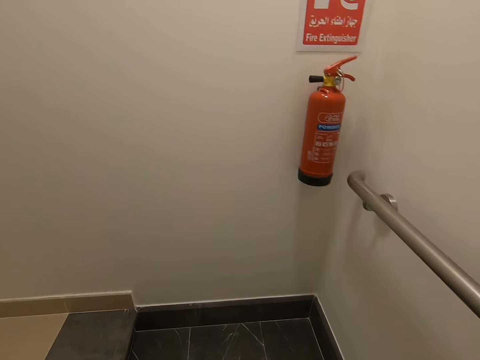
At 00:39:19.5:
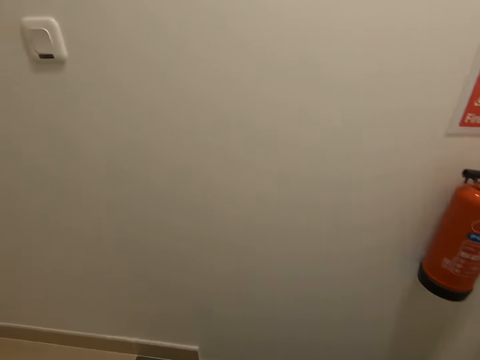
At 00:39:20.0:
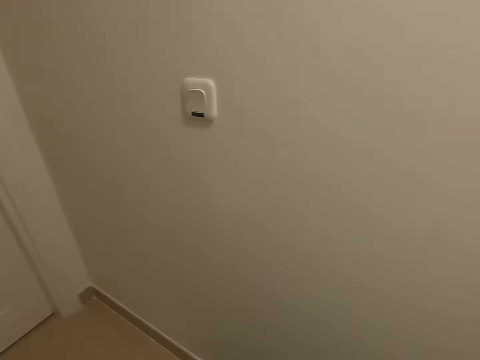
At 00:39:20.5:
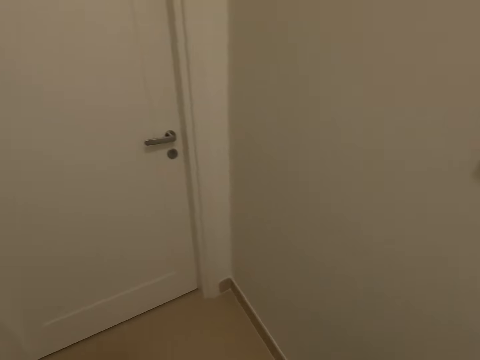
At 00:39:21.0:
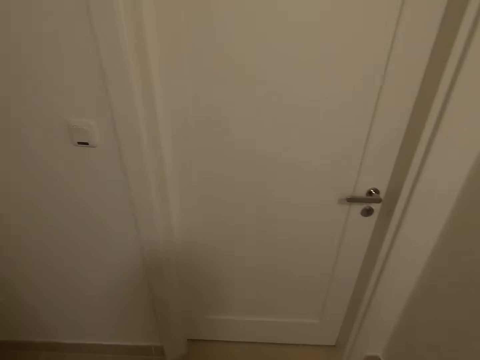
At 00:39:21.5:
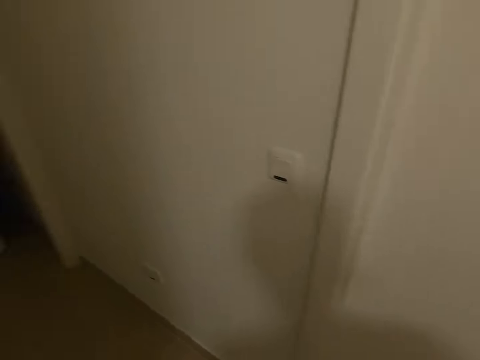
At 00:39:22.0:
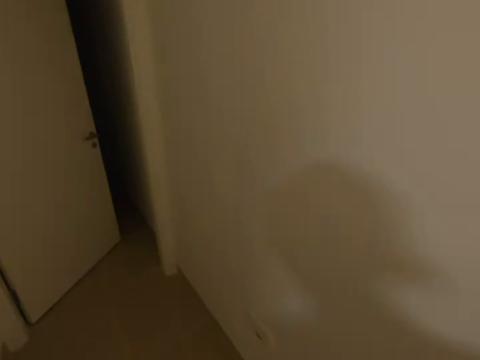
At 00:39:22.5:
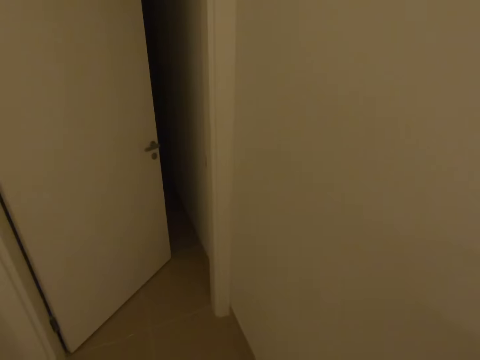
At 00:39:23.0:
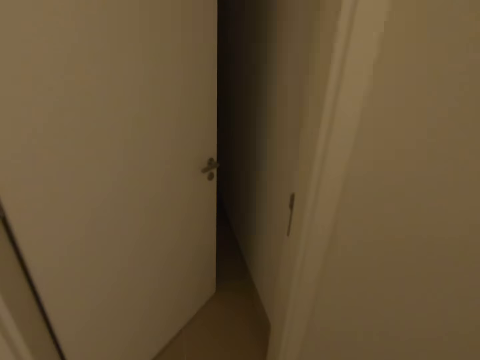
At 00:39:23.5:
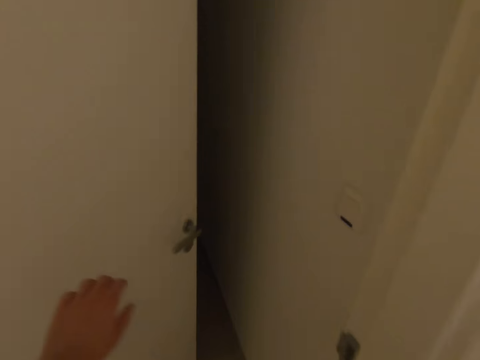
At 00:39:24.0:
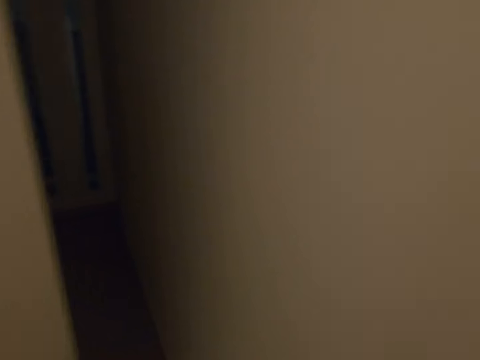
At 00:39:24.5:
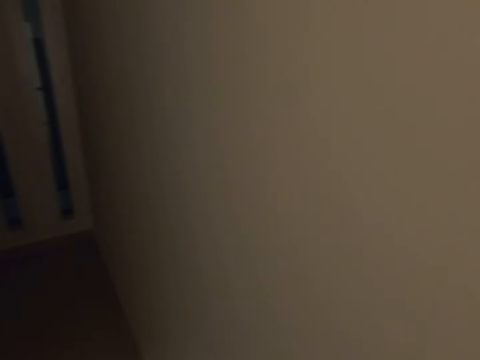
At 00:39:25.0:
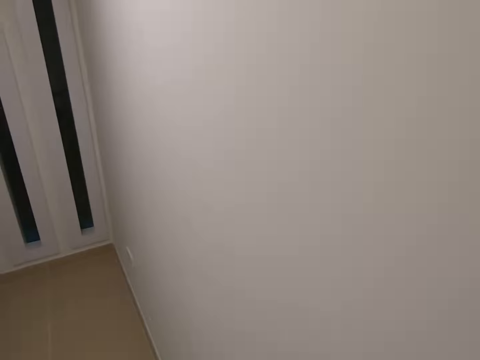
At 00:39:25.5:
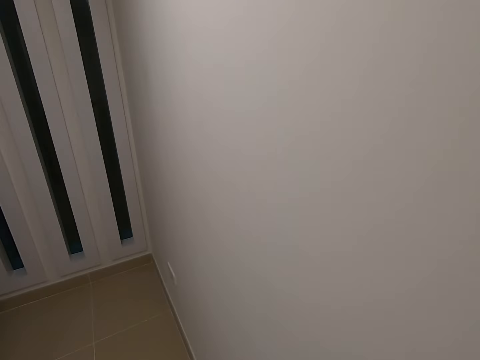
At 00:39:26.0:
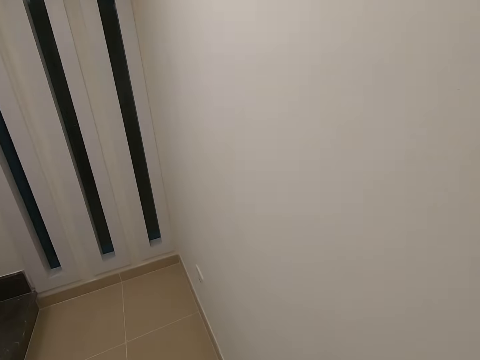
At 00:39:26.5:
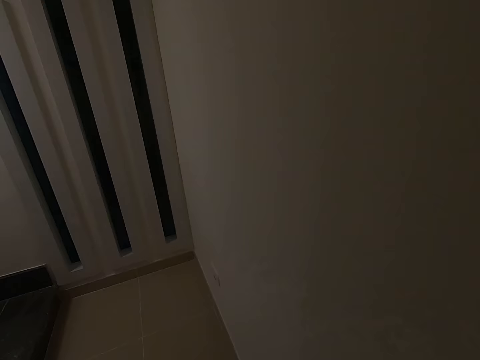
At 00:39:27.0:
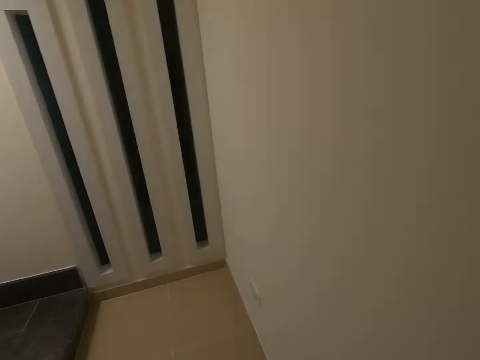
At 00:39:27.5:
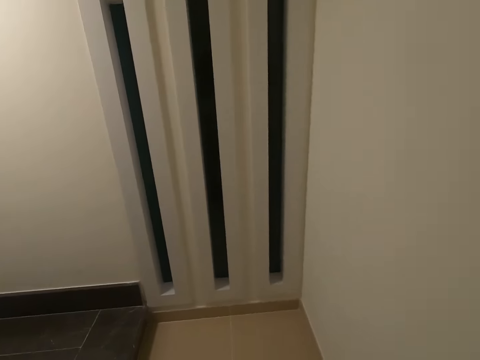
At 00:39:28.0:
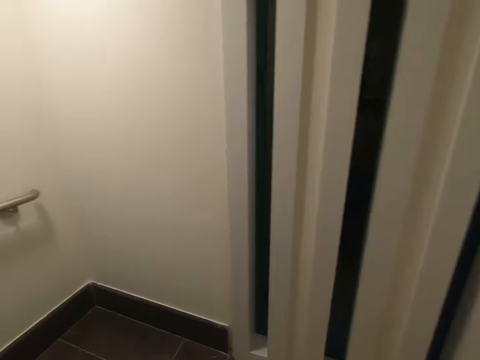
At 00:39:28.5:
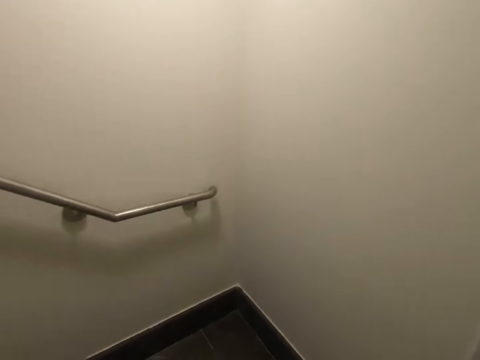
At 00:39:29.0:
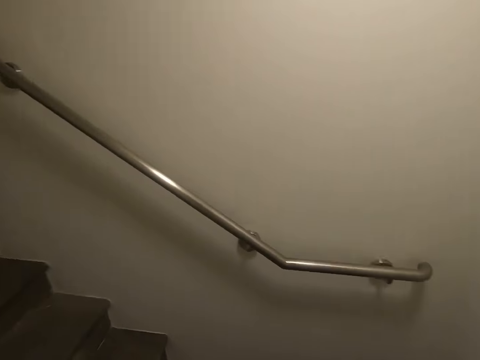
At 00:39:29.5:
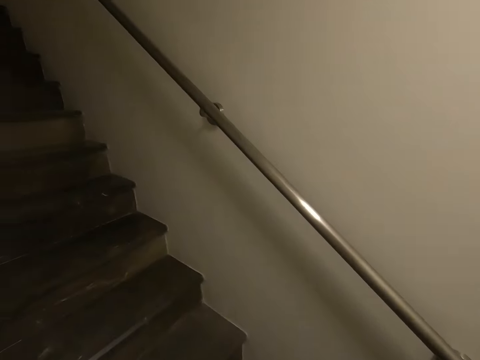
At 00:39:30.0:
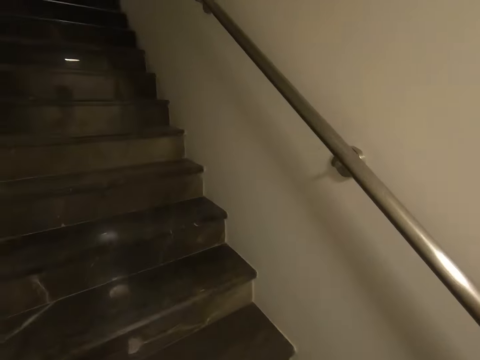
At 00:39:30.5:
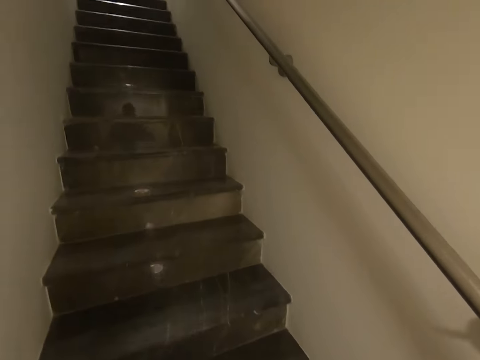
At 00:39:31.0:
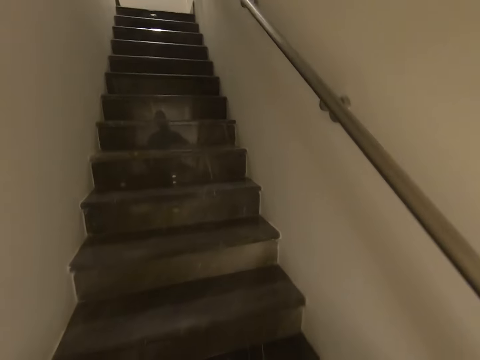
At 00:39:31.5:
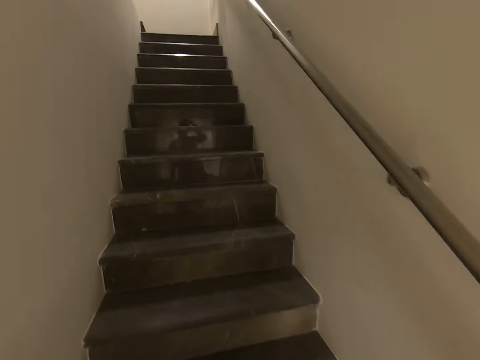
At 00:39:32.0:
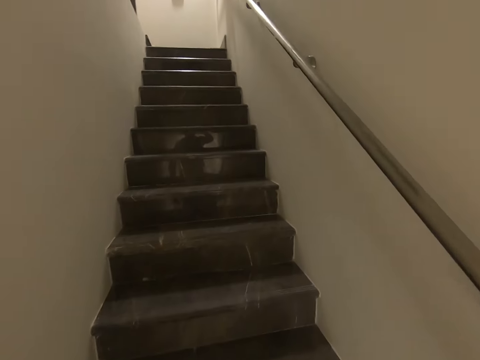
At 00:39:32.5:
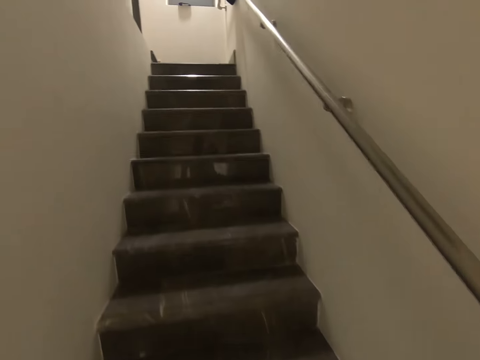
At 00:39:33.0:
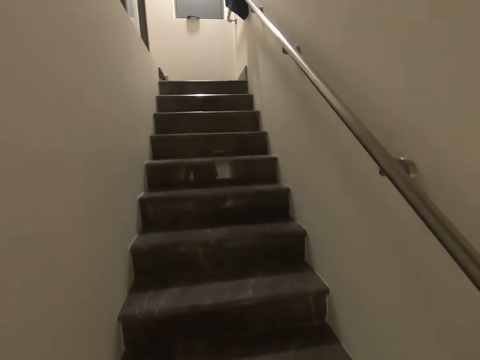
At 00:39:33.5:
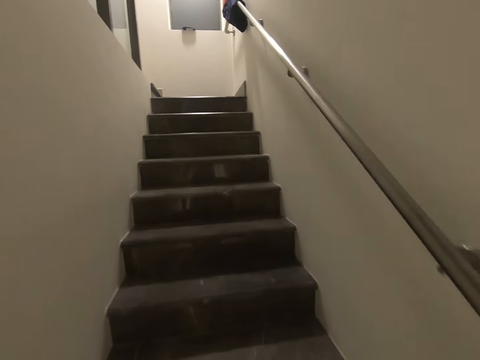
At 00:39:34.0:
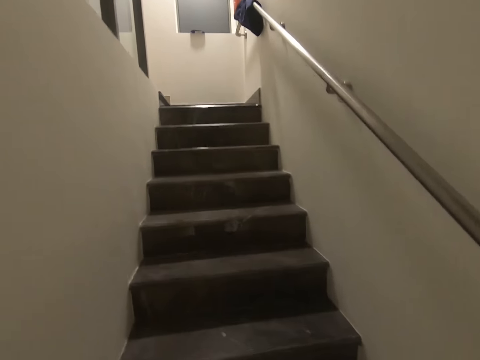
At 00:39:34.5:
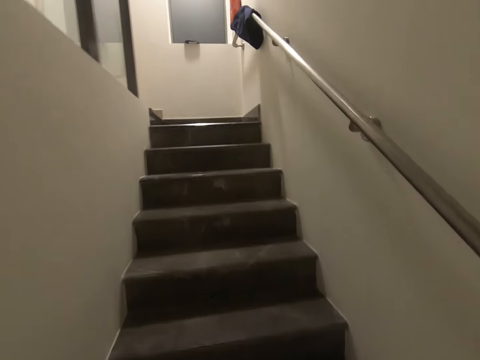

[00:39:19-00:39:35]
The camera wearer enters a room. They open a door and switch on the lights. They walk up the stairs.

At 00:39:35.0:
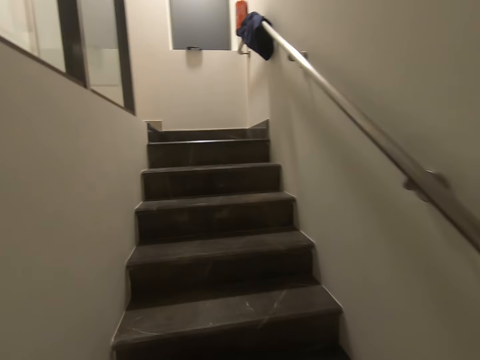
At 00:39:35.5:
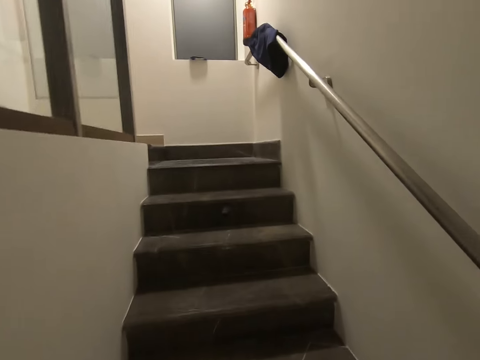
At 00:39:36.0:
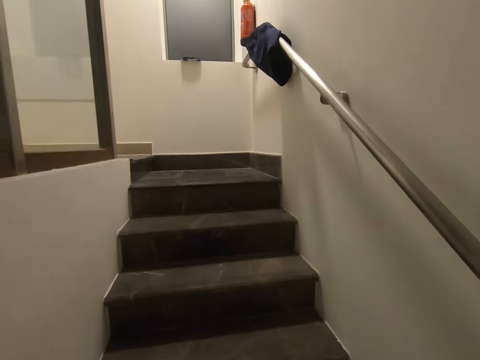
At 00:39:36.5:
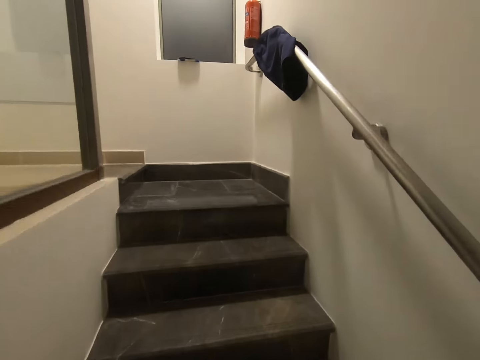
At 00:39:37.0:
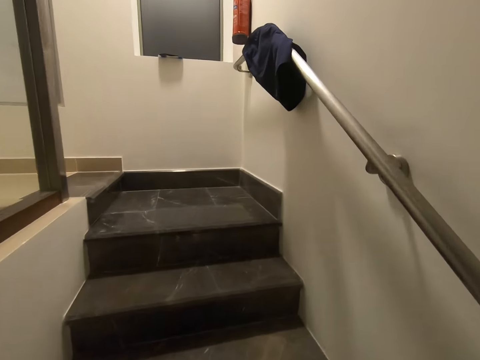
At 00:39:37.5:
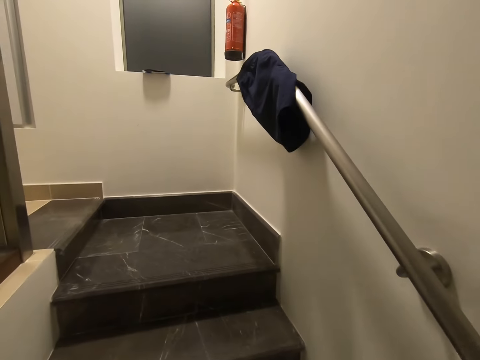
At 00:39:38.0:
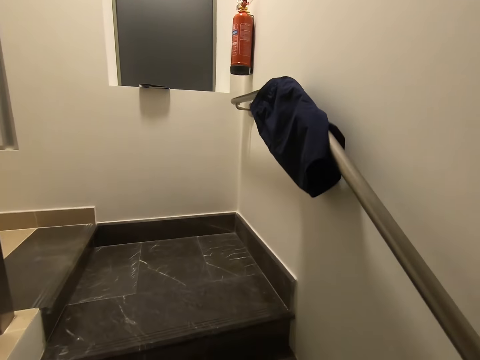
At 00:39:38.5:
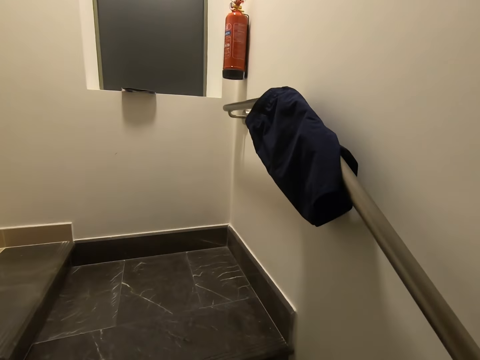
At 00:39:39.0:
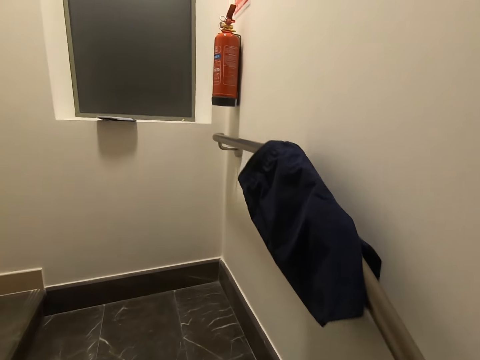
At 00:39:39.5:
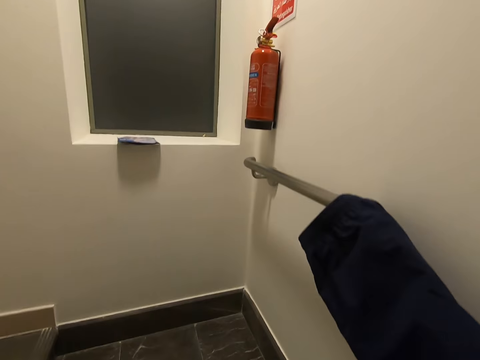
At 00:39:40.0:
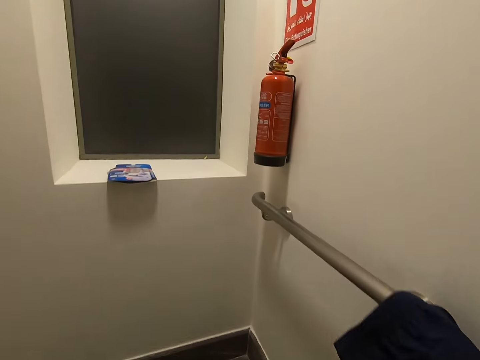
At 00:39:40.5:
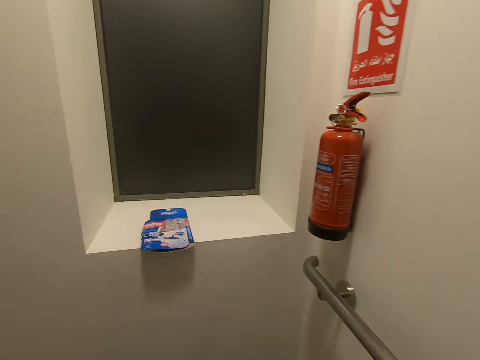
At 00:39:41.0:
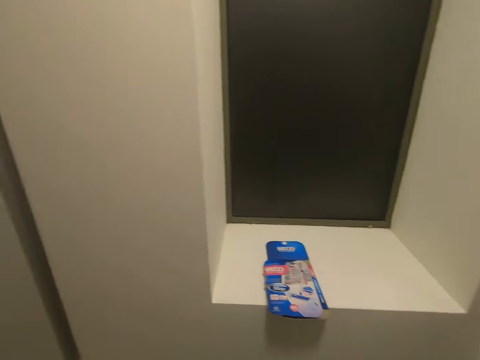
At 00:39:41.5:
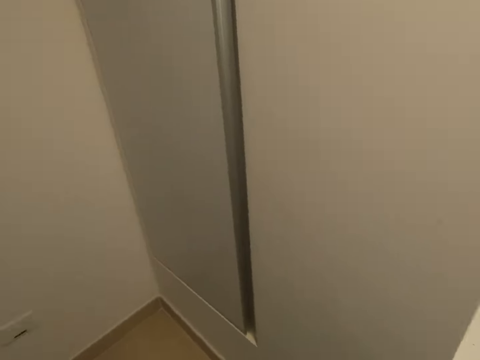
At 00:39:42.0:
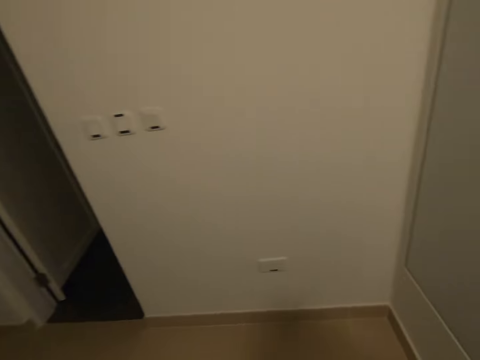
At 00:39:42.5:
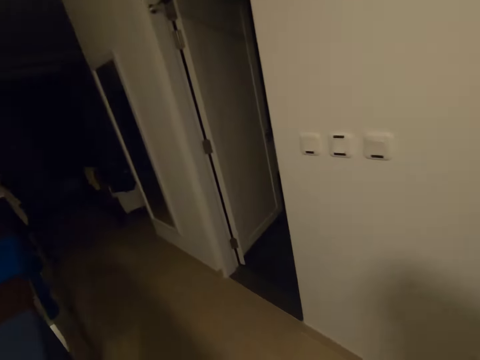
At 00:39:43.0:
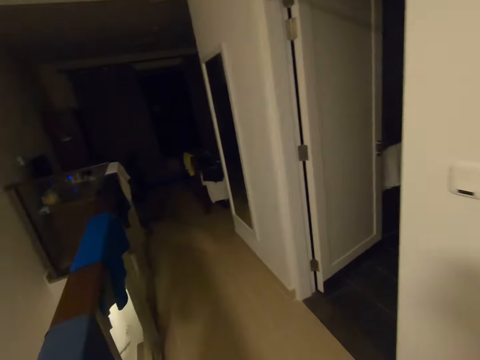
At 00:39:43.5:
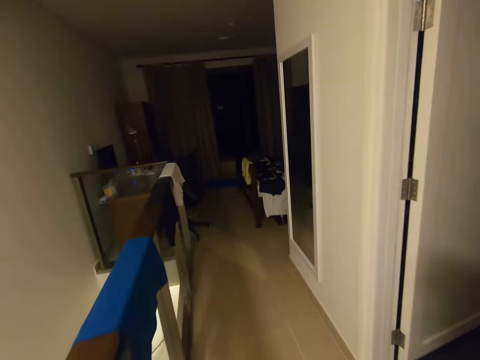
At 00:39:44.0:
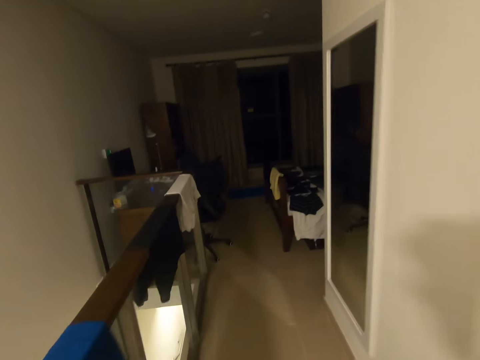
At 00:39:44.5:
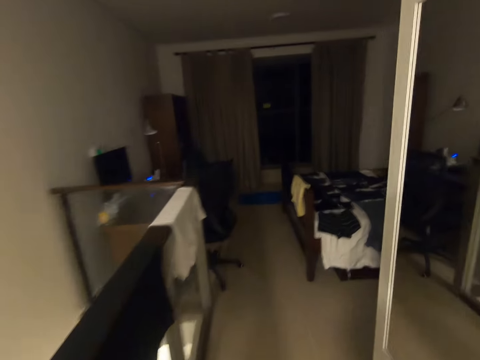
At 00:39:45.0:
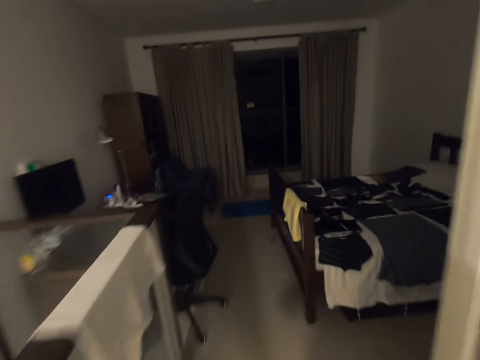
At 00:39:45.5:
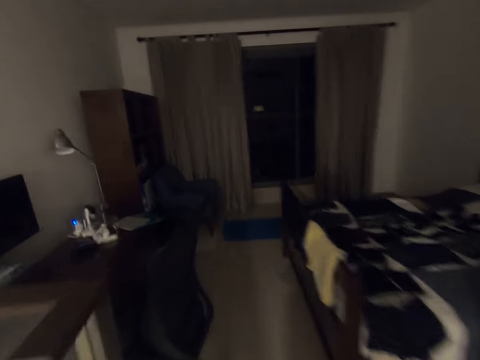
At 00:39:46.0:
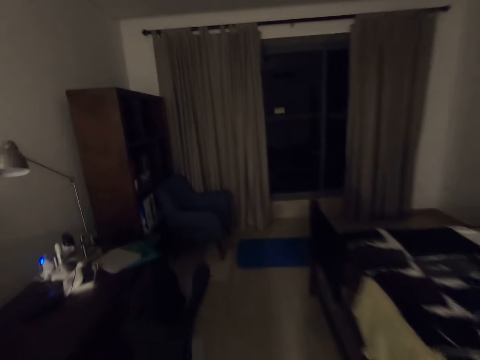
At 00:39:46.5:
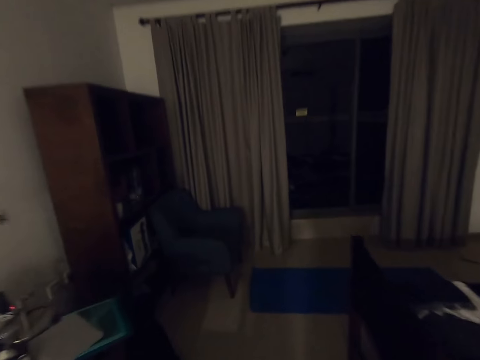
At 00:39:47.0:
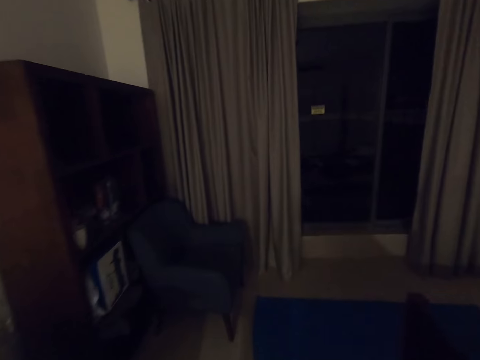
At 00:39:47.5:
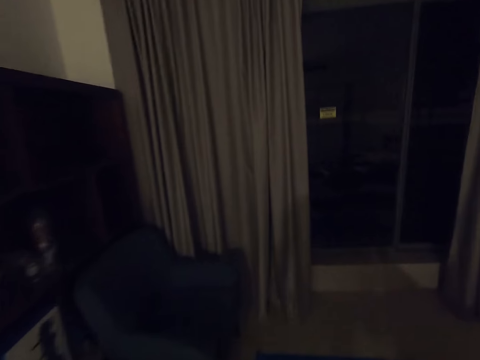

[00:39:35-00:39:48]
The camera wearer walks in a room.
